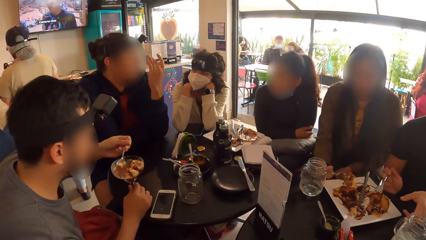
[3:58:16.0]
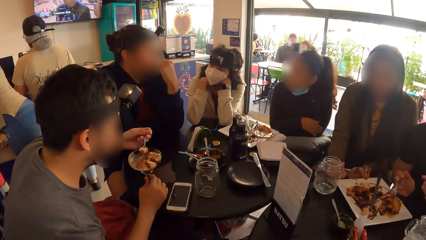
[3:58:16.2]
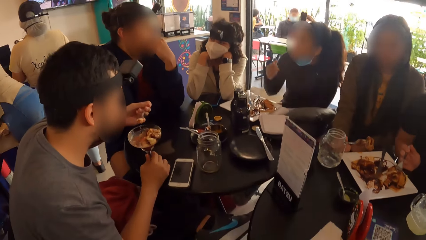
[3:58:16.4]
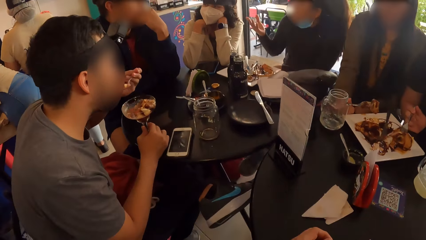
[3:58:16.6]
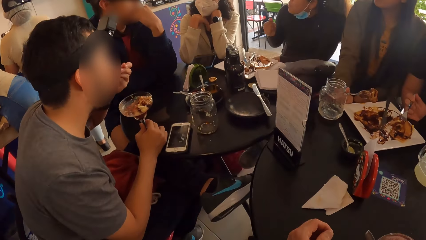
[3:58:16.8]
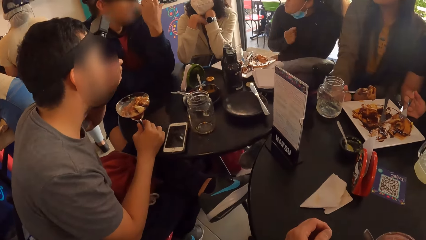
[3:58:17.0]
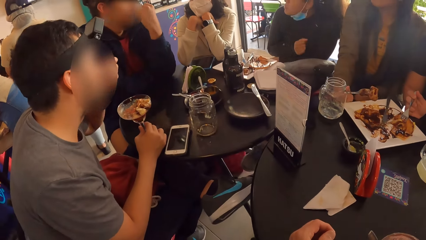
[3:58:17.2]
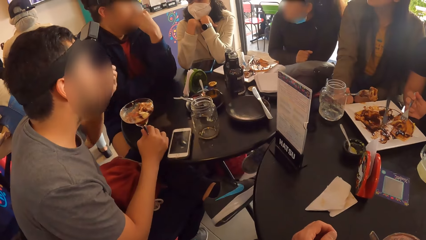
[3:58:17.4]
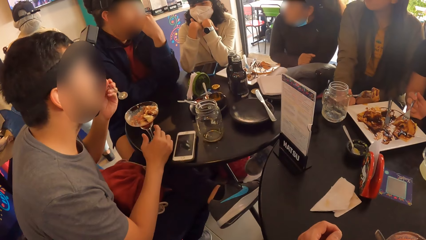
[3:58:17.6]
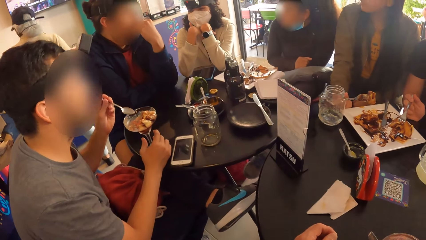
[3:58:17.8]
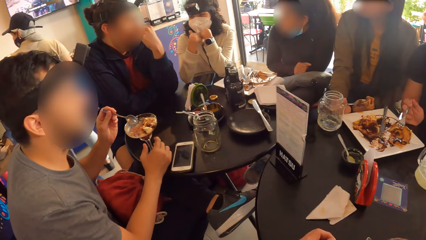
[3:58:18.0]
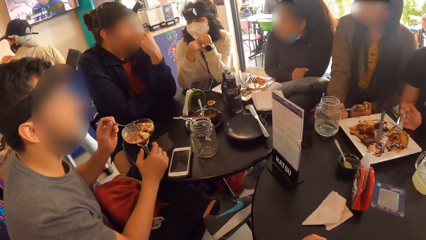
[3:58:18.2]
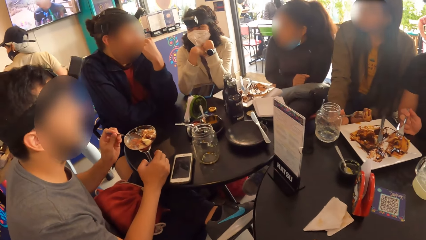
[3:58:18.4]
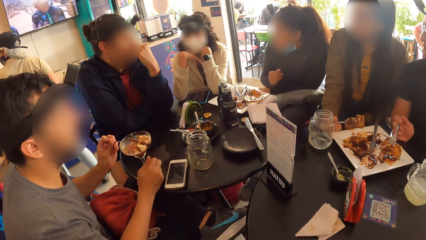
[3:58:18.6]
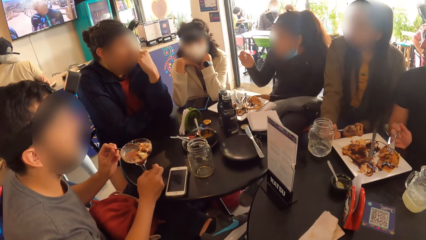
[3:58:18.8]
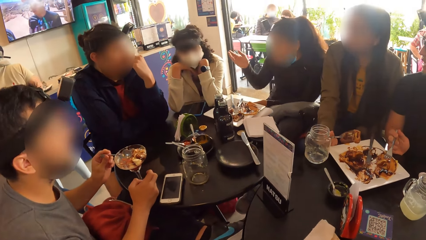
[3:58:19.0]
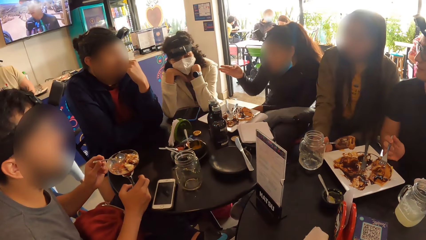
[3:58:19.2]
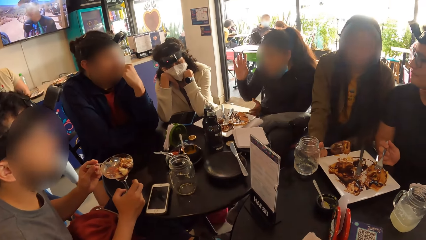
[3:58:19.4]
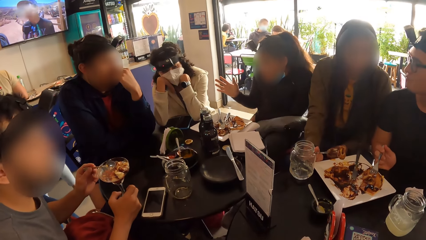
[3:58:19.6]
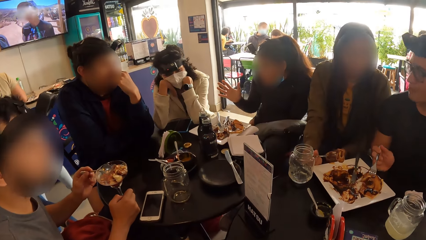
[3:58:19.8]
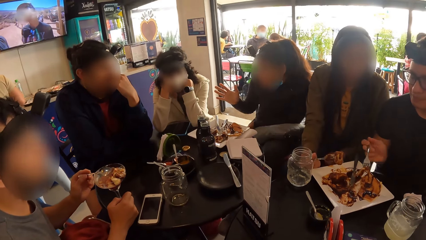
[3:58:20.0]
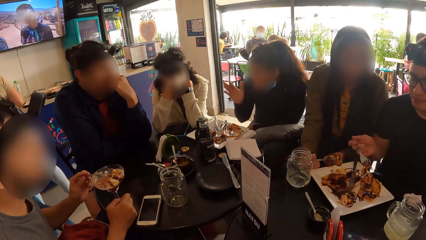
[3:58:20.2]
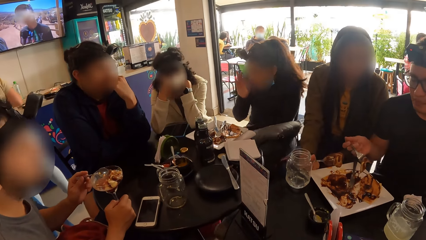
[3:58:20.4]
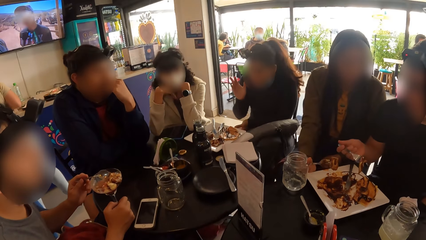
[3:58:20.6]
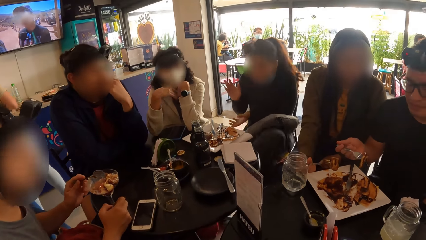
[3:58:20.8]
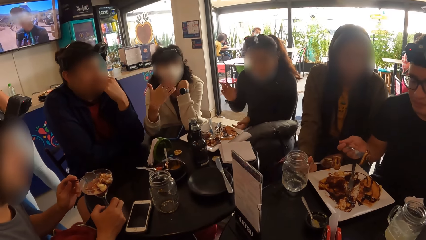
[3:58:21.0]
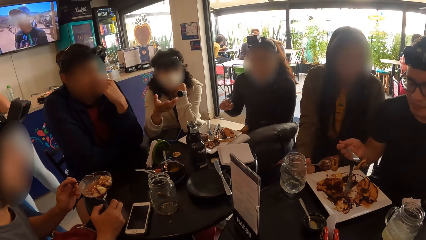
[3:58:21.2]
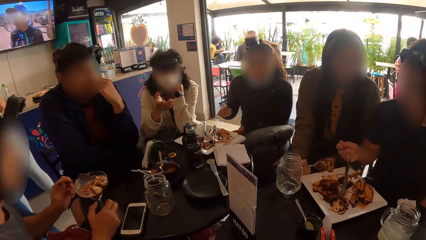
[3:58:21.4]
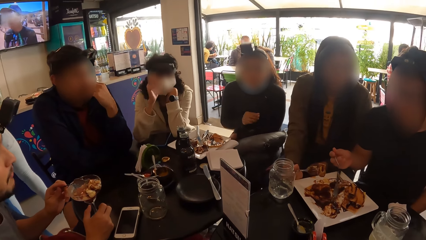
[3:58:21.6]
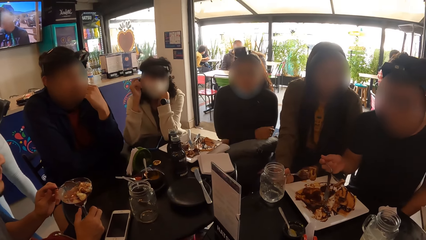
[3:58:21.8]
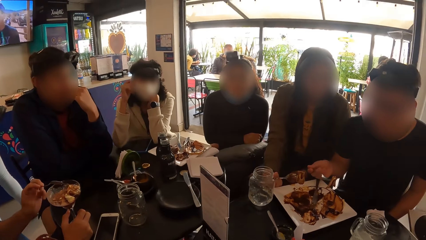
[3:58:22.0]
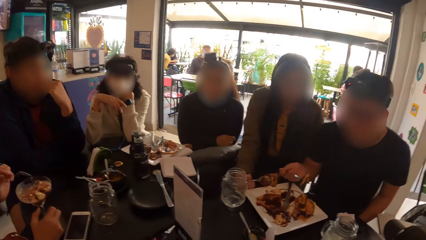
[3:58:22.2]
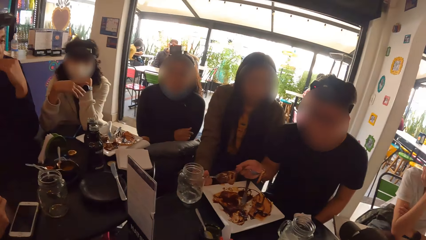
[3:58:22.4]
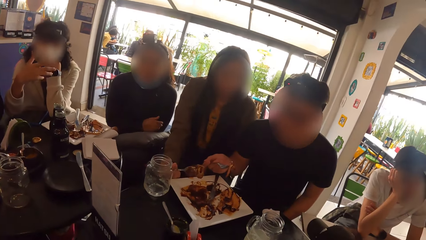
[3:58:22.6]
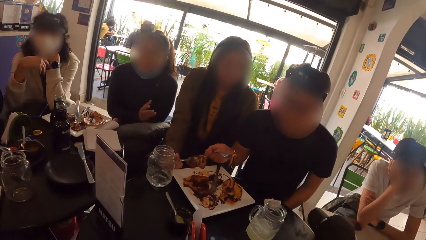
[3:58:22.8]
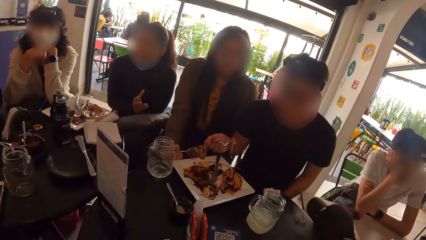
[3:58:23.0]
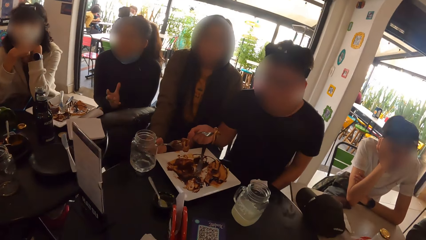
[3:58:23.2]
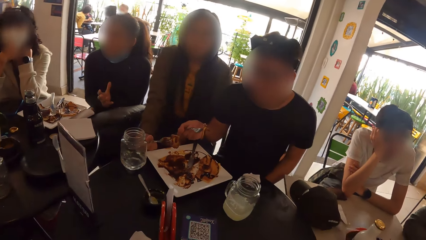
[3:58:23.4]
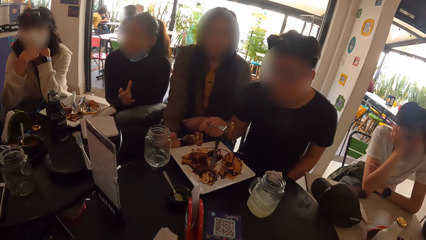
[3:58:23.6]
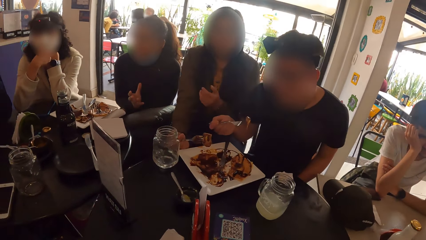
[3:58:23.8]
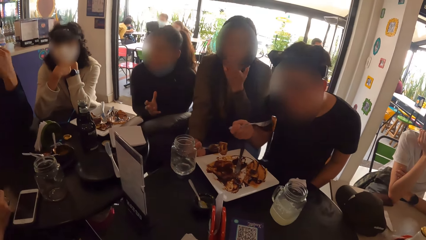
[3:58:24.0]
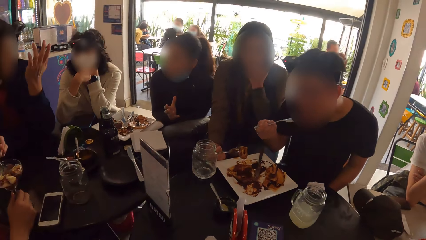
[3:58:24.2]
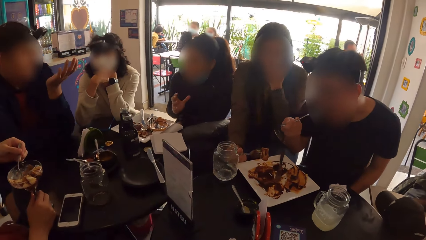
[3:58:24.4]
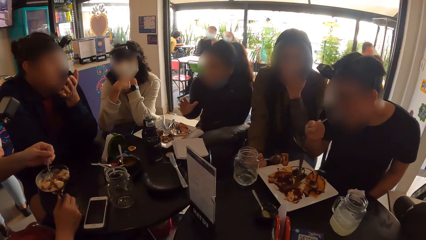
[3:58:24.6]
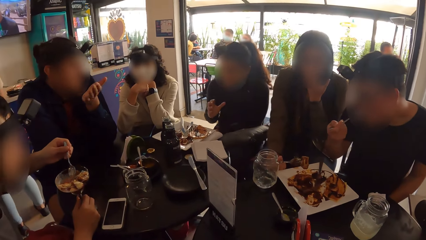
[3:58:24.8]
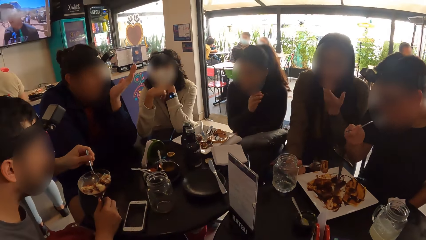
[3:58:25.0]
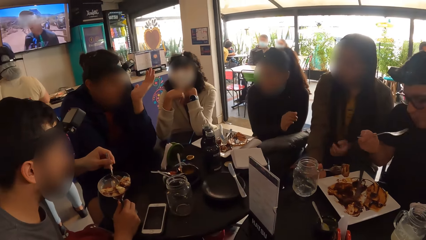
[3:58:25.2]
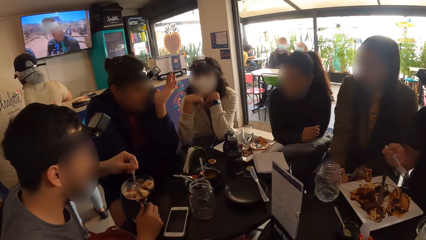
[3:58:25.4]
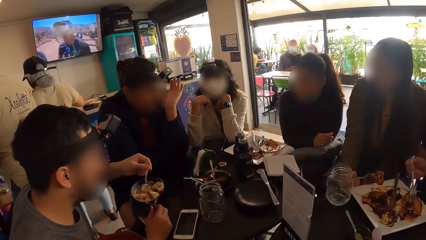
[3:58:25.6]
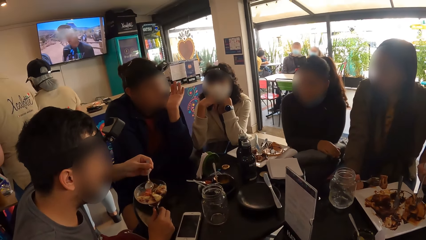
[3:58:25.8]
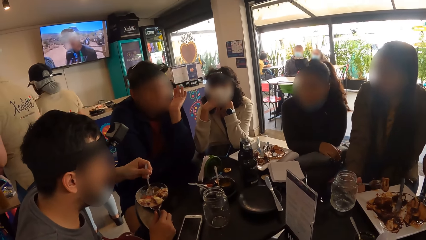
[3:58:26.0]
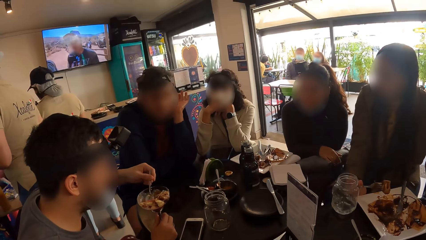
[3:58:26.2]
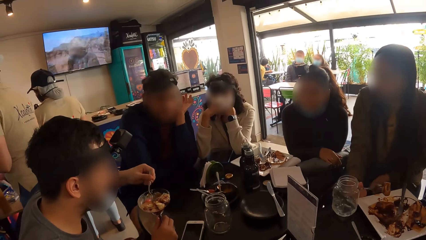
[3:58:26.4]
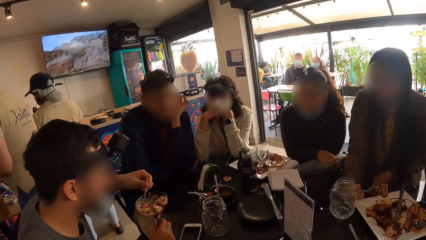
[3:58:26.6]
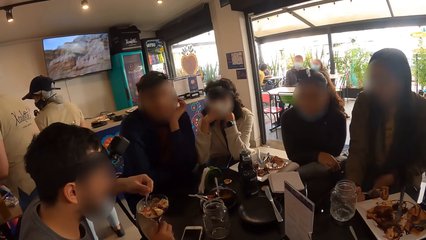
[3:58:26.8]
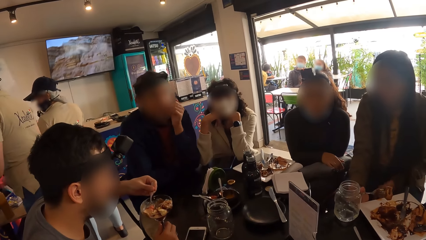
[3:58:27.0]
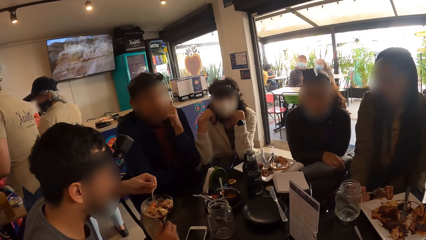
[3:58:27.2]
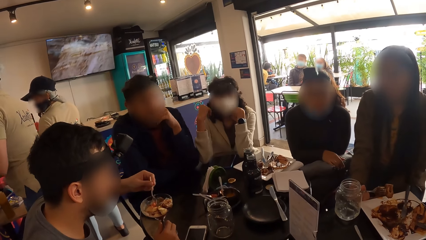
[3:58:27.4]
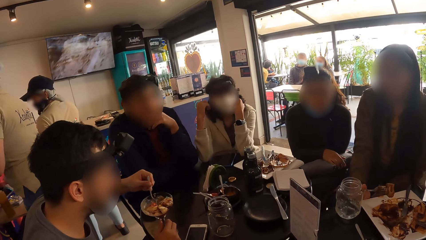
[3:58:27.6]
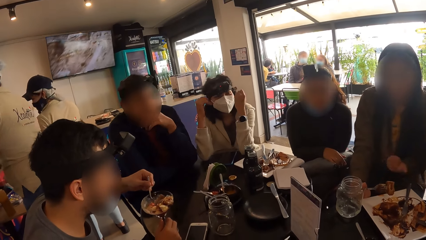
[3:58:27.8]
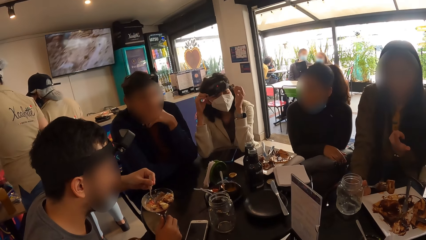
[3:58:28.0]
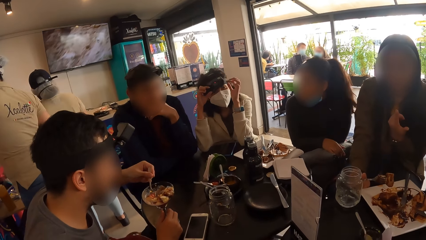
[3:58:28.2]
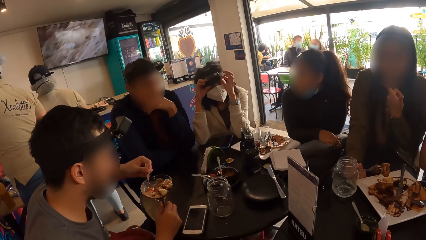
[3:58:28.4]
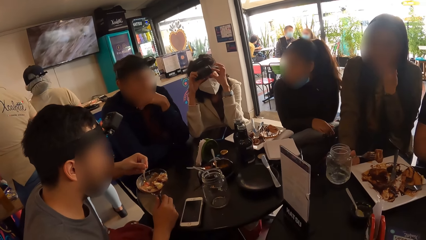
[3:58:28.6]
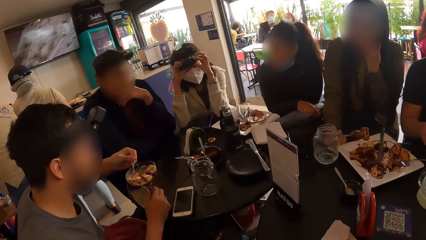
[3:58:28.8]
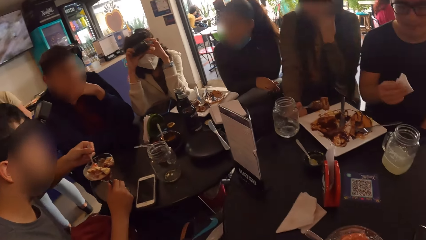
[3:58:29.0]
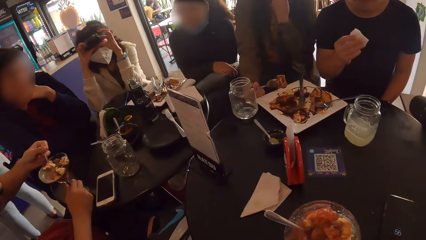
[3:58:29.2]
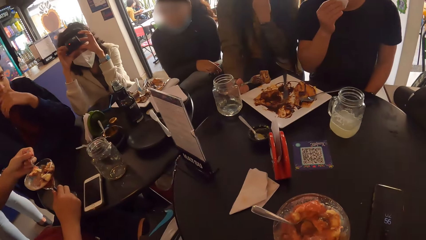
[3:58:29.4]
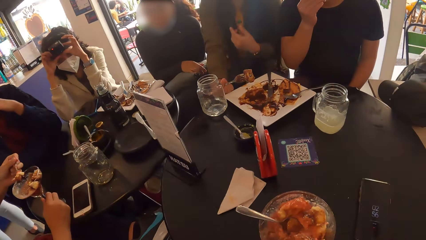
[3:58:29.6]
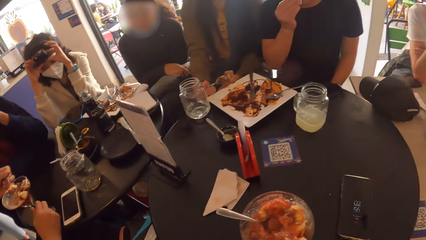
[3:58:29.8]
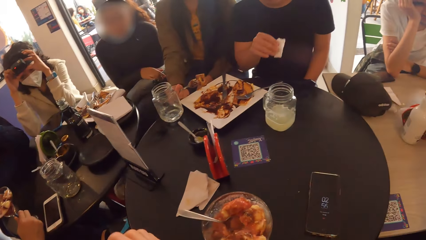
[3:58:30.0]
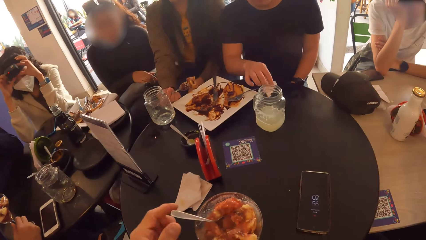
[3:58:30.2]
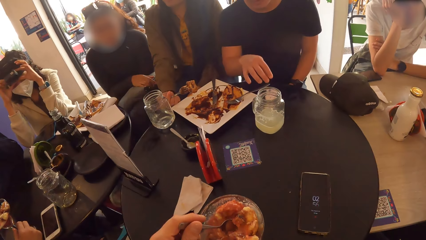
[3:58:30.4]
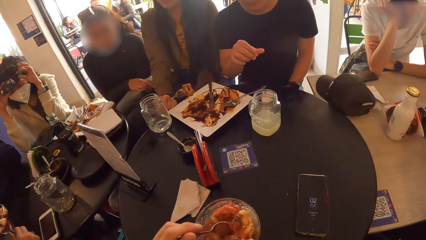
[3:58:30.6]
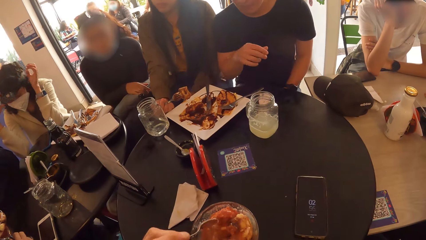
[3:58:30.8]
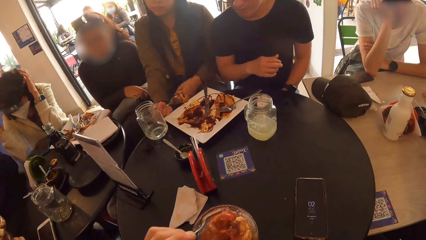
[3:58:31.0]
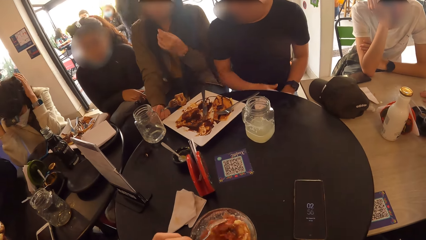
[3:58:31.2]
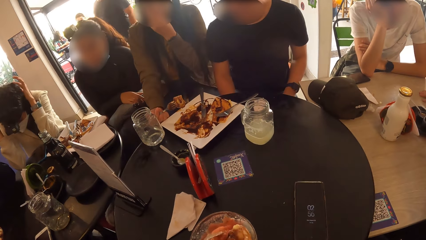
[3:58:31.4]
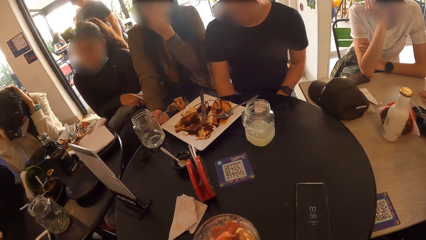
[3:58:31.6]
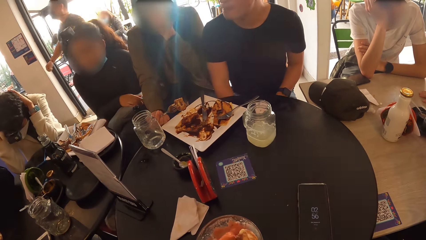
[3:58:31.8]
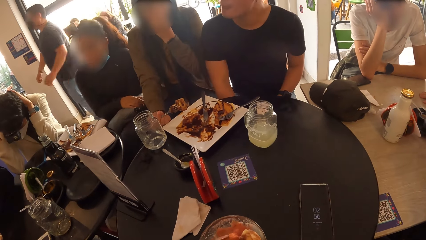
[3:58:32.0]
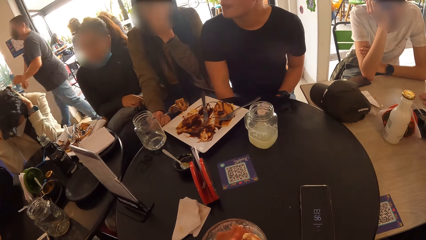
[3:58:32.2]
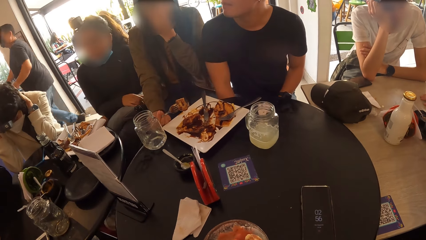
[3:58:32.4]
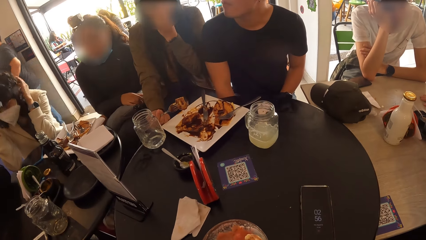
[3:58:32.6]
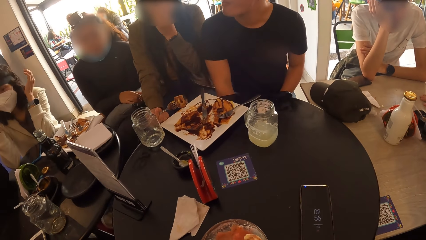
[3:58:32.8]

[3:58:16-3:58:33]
The woman gestures with her right hand. A man eats from the sundae cup with the spoon in his left hand. The woman drops her right hand on the table. A second woman gestures with her right hand. A third woman touches her face with her left hand. She touches her face with her left hand again. The second woman adjusts her camera with both hands. Another man drops the paper napkin on the table with his right hand. The camera wearer picks up the spoon in the sundae cup with his left hand.
